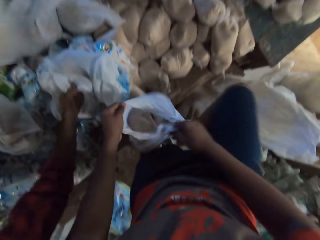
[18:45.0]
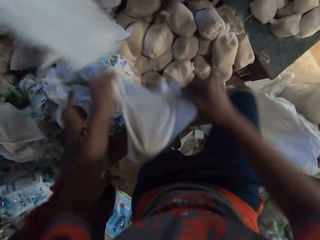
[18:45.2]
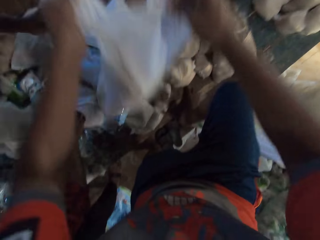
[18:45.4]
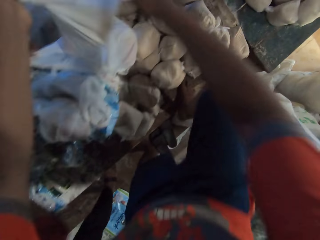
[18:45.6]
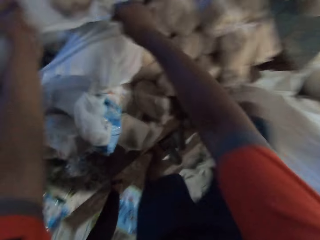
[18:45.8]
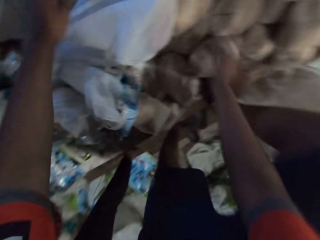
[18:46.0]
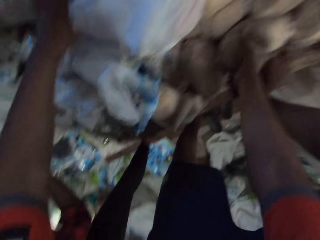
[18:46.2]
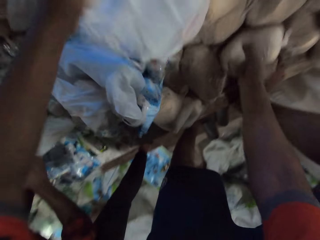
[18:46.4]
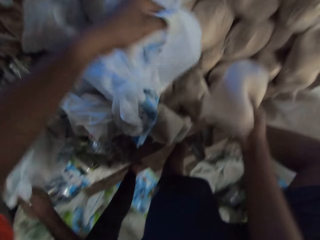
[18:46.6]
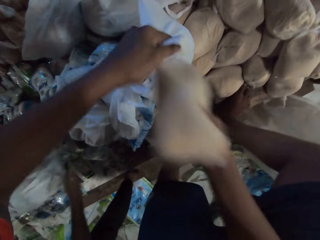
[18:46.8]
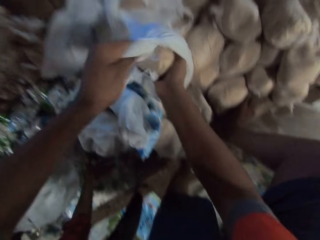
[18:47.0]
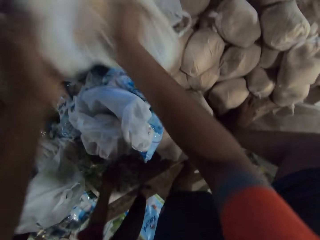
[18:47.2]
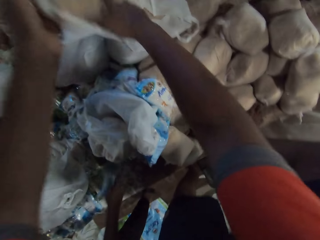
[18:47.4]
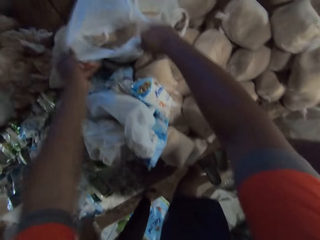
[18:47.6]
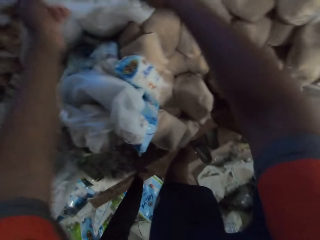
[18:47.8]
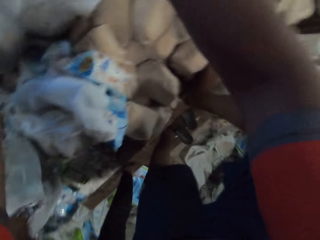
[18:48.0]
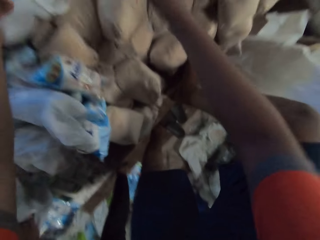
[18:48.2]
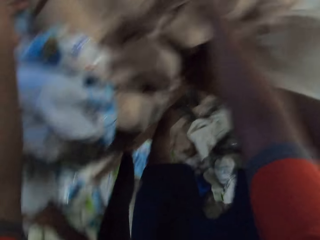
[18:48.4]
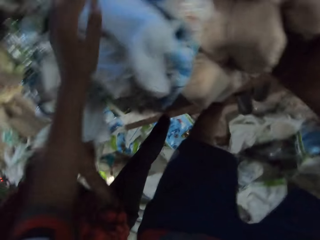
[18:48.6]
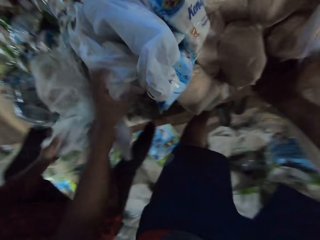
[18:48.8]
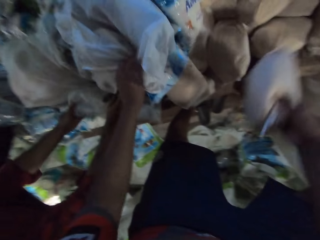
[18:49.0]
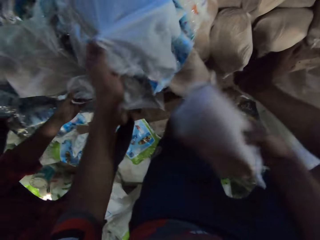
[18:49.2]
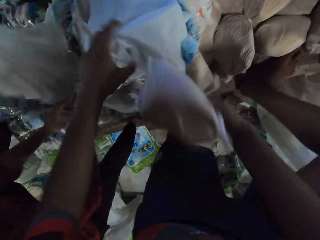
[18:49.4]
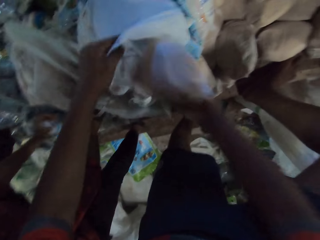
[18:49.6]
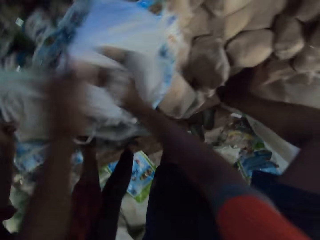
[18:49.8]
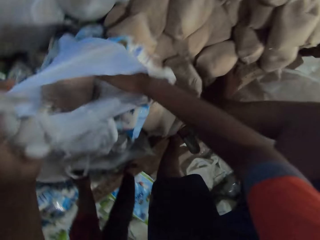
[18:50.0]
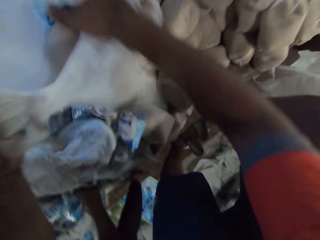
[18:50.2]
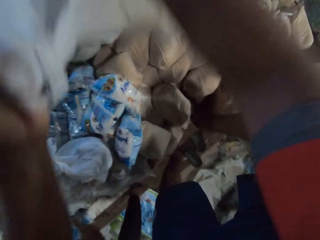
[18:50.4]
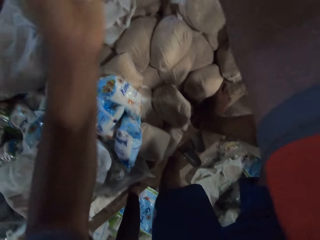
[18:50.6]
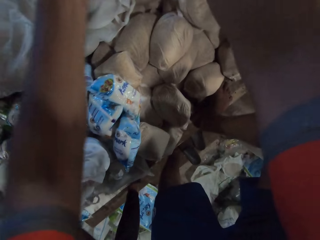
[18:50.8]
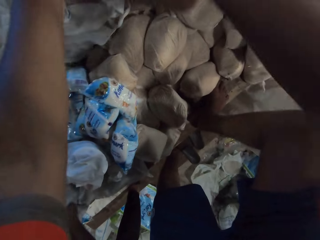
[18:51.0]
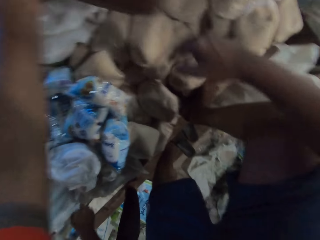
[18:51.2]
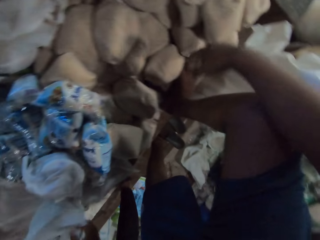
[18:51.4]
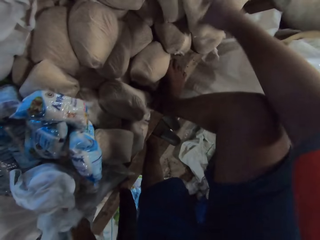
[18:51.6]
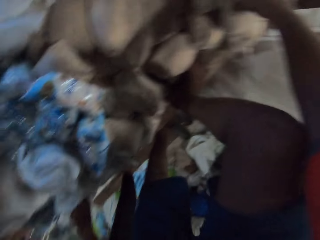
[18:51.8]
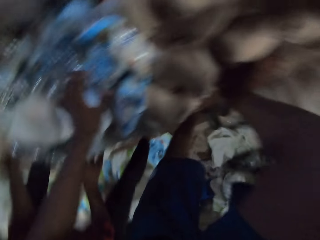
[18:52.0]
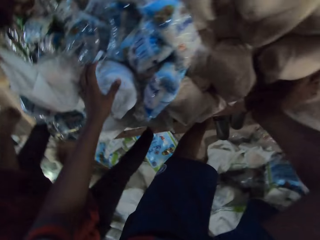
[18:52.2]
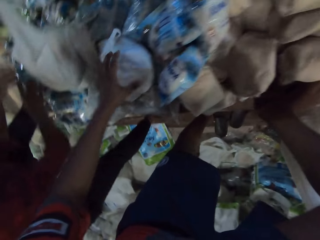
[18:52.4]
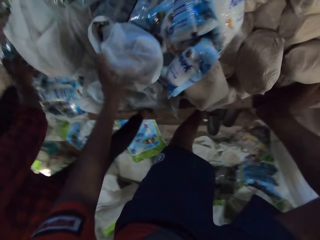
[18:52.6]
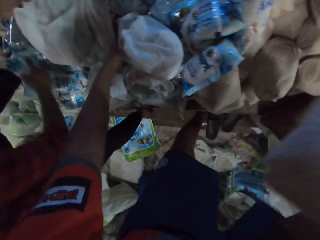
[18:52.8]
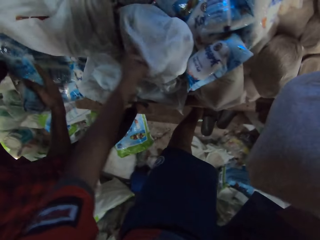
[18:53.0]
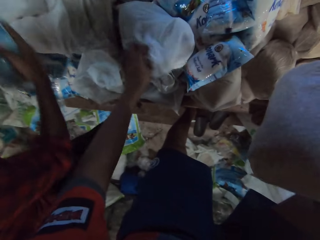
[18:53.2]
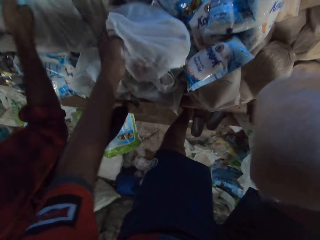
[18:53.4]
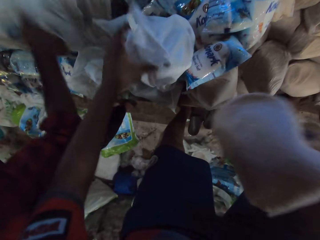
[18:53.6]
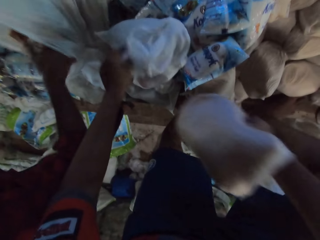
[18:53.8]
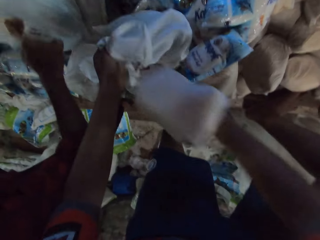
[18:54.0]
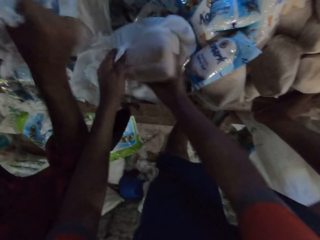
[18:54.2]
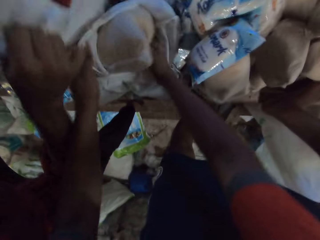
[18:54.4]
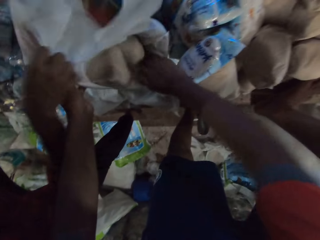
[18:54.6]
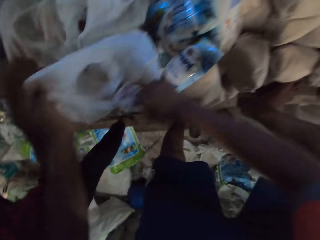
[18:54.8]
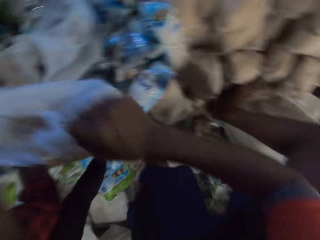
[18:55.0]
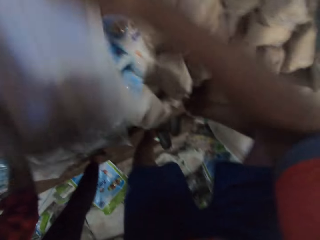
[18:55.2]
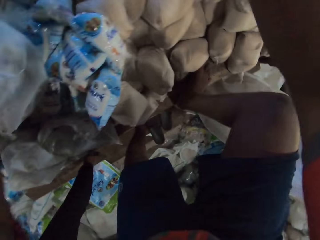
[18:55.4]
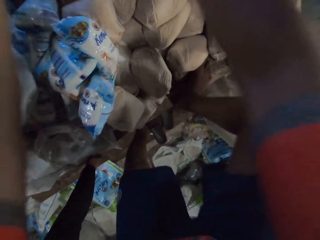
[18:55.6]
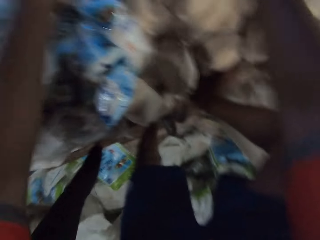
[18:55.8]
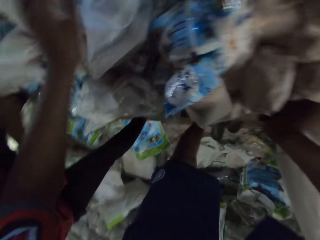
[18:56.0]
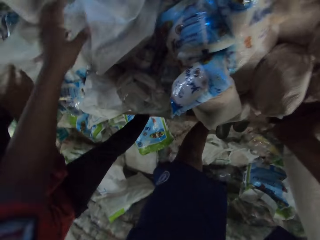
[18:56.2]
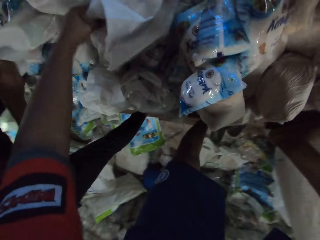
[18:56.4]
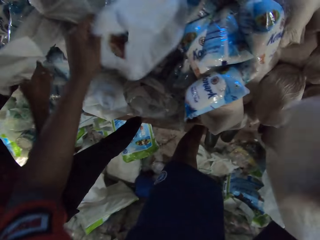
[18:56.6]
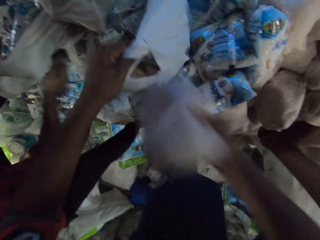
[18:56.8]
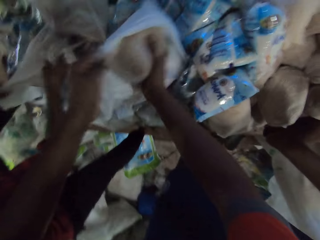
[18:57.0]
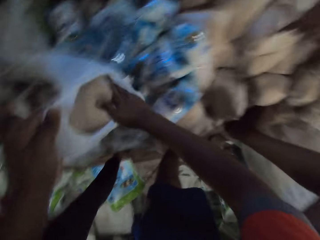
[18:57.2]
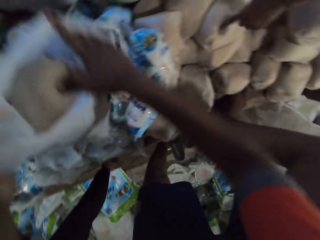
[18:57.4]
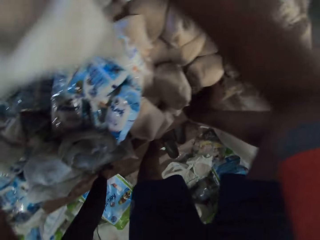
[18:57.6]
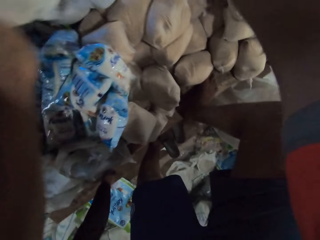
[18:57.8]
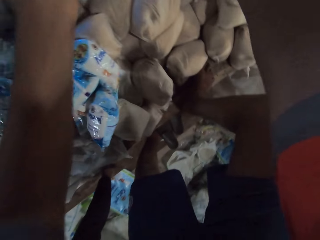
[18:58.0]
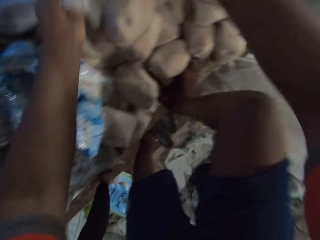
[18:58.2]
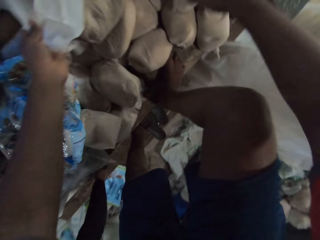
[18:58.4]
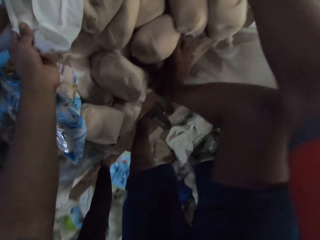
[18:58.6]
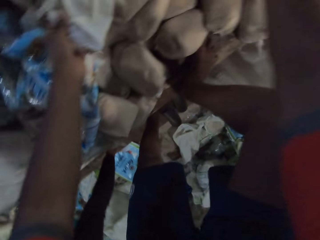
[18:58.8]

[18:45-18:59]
The man drops the plastic bag on the table with his right hand. The camera wearer carries the plastic bag from the table with his hands. Another man drops a plastic bag on the table with his hands. The camera wearer puts a packed packet in the carrier bag. He drops the plastic bag on the table with his hands, picks a bag from the table with his right hand, and holds the plastic bag on the table with his left hand. The first man holds the plastic bag with his hands. The camera wearer puts the bag into the plastic bag with his right hand. The first man picks up a pack of sugar from the table with his right hand. The camera wearer moves the plastic bag on the table with his hands. The first man drops the plastic bag on the table with his hands. The camera wearer holds the plastic bag on the table with his left hand. The other man drops the plastic bag on the table with his hands. The camera wearer picks the packed packet. He puts the bag into the plastic bag with his right hand. The first man picks up the pack of sugar from the table with his right hand. The camera wearer moves the plastic bag on the table with his hands. The first man puts the pack of sugar into the plastic bag with his right hand. The camera wearer picks the bag from the table with his right hand, and holds the plastic bag on the table with his left hand. The first man picks up the pack of sugar from the table with his right hand. He puts the pack of sugar into the plastic bag with his right hand. The camera wearer puts the bag into the plastic bag with his right hand. The first man drops the plastic bag on the table with his right hand. The camera wearer carries the plastic bag from the table with his hands, and holds the plastic bag on the table with his left hand. The first man opens the plastic bag on the table with his hands. The camera wearer puts the bag into the plastic bag with his right hand. He carries the plastic bag from the table with his hands.

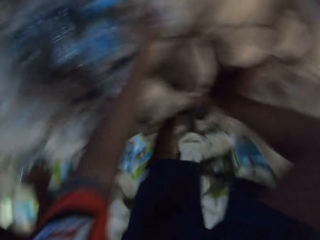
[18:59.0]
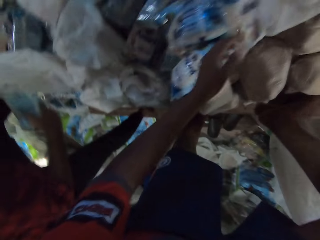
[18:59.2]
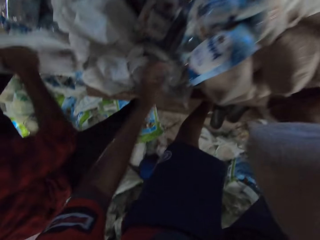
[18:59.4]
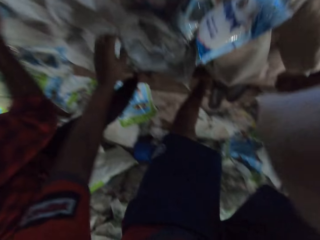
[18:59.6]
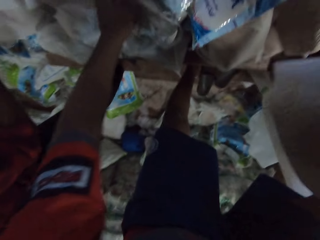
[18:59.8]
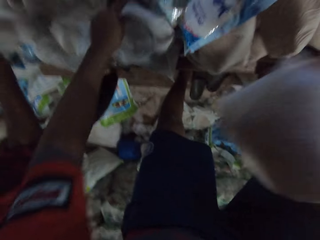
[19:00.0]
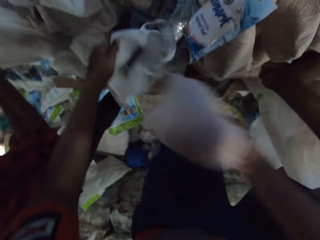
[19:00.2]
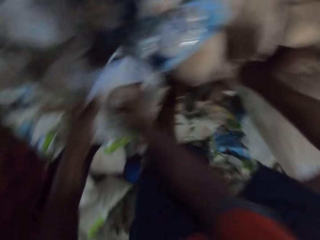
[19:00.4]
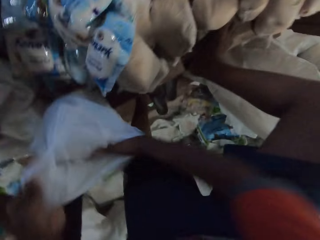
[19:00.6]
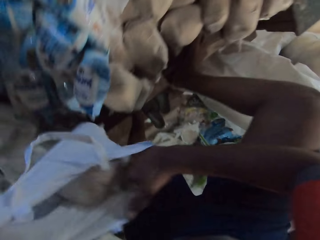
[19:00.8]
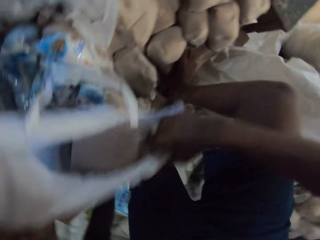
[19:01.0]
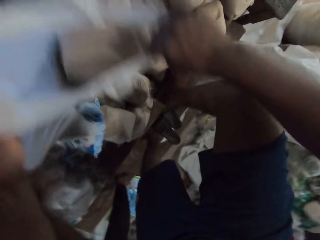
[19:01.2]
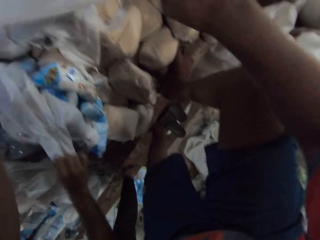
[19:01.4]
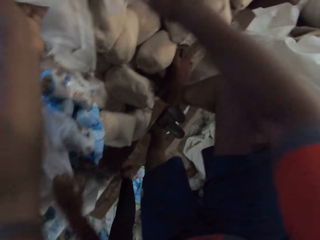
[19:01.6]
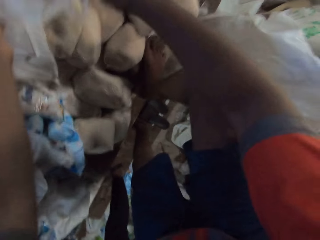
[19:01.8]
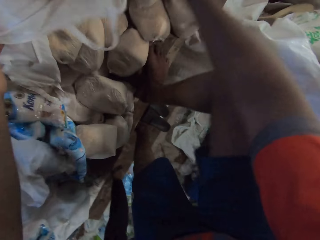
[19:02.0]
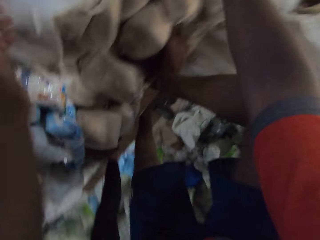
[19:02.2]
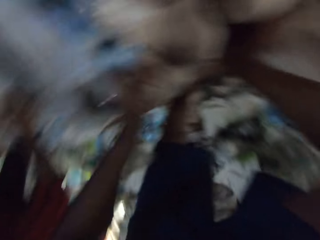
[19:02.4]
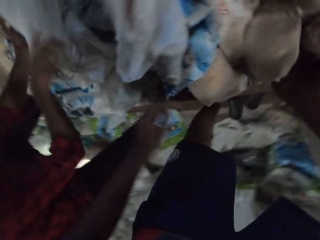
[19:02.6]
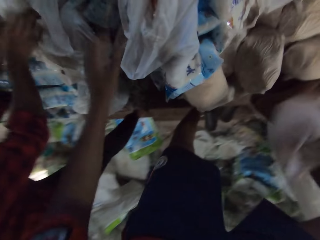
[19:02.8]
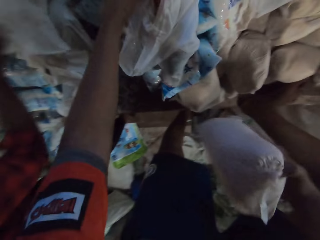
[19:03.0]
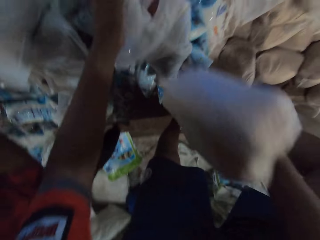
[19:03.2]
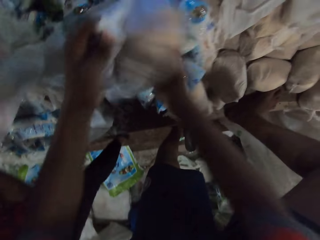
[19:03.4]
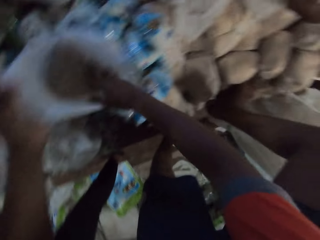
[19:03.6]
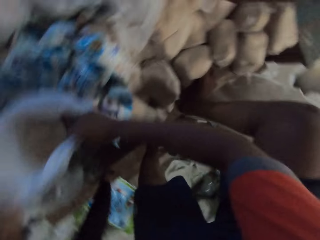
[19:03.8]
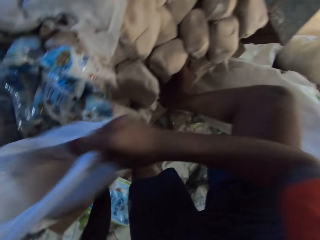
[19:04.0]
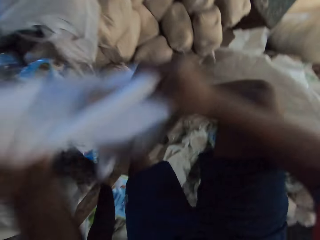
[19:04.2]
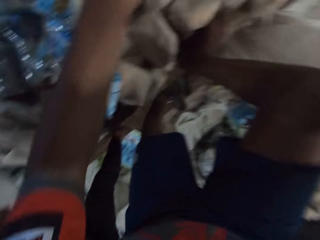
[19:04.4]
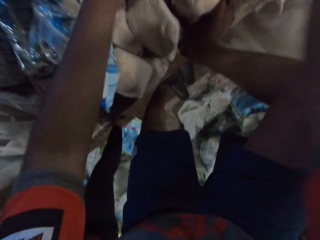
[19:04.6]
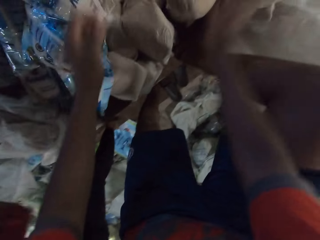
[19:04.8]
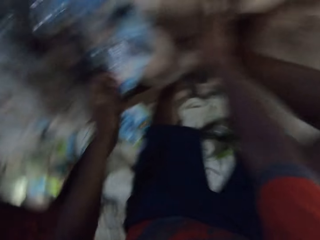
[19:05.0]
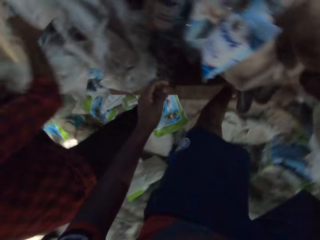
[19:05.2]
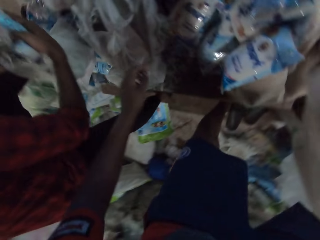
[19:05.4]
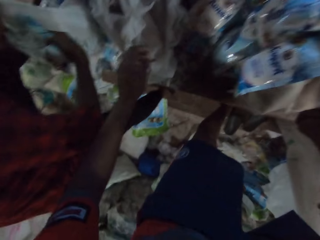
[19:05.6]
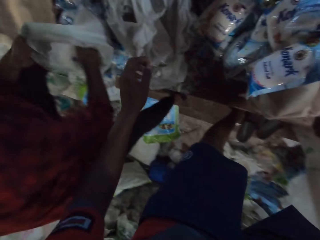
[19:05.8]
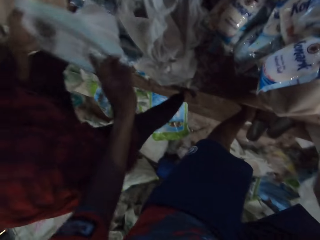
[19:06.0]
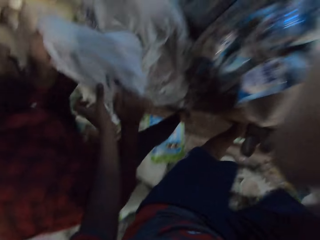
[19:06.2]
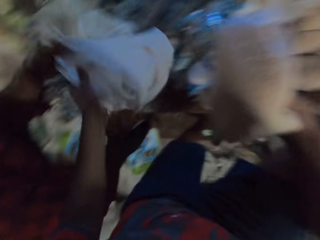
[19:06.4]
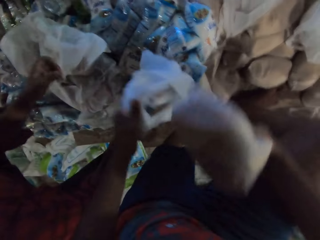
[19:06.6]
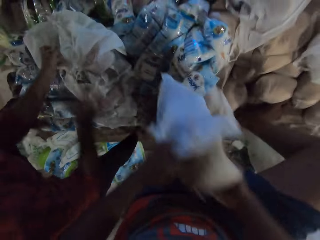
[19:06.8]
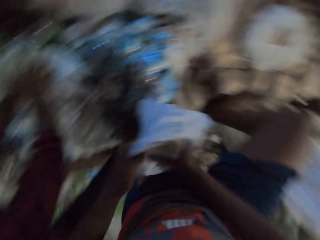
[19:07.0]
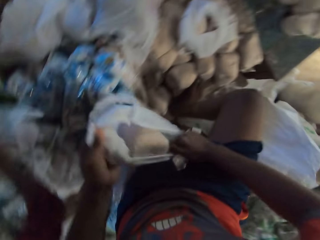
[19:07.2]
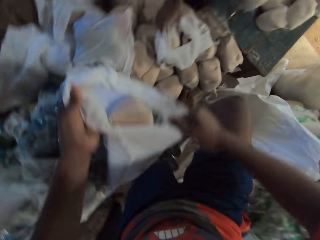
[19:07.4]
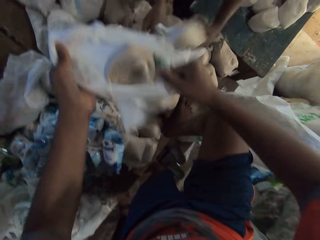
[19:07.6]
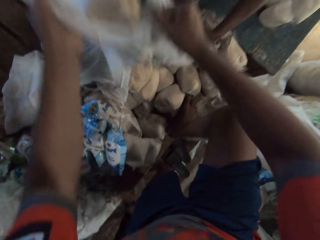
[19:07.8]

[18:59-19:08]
The man puts a pack of sugar into a plastic bag with his right hand. The camera wearer holds the plastic bag on the table with his left hand. He picks a packed packet. He puts the bag into the plastic bag with his right hand. He carries the plastic bag from the table with his hands. The man drops the plastic bag on the table with his hands. He picks up the plastic bag from the table with his right hand. The camera wearer picks the packed packet. He holds the plastic bag on the table with his left hand. He puts the bag into the plastic bag with his right hand. He moves the plastic bag from the table with his hands. He picks the bag from the table with his right hand. The man picks up the pack of sugar from the table with his right hand. He puts the pack of sugar into the plastic bag with his right hand. He passes the plastic bag on the table with his hands. The camera wearer collects the plastic bag from the man with his left hand. He puts the bag into the plastic bag with his right hand. The man picks up the plastic bag from the table with his hands. The camera wearer moves the plastic bag from the table with his hands. Another man holds the plastic bag on the table with his right hand.
